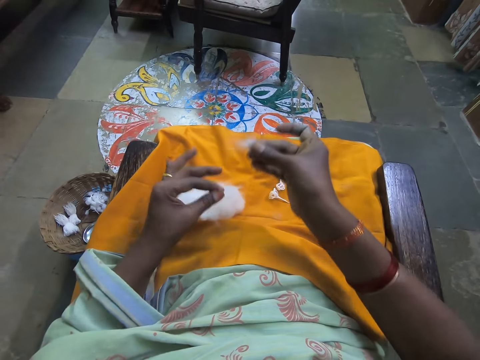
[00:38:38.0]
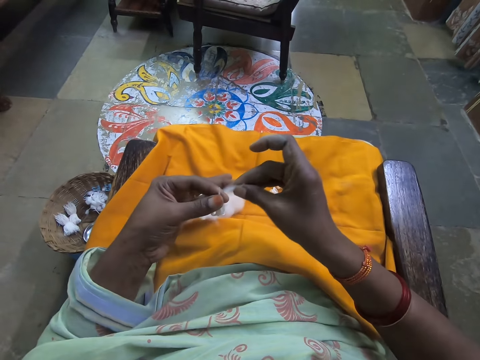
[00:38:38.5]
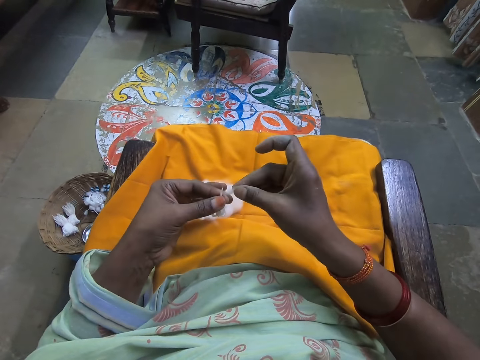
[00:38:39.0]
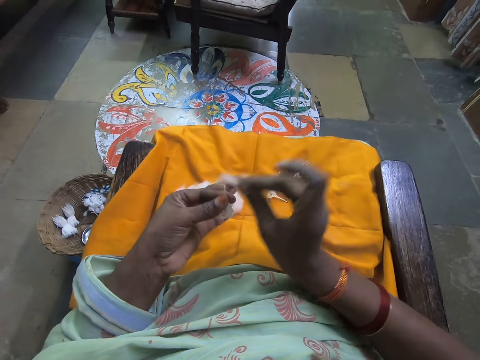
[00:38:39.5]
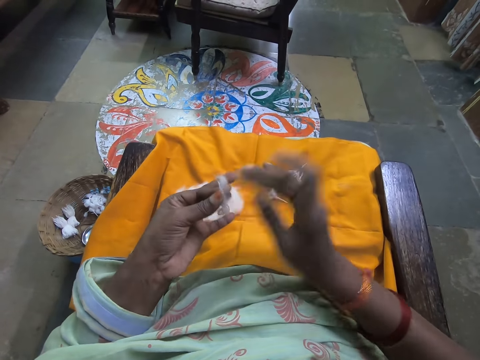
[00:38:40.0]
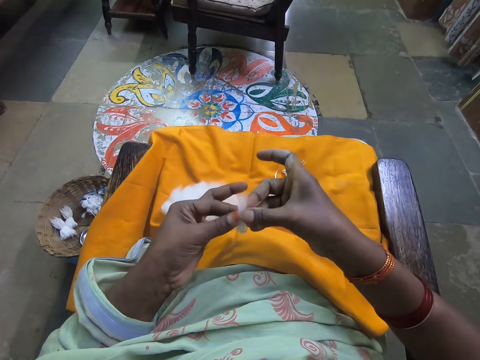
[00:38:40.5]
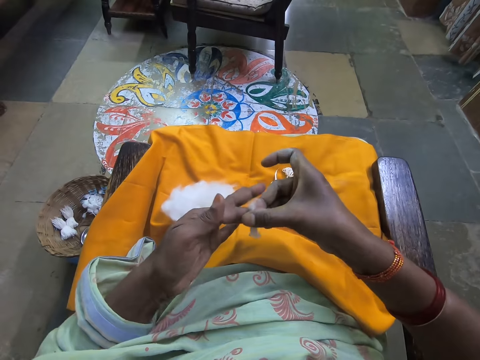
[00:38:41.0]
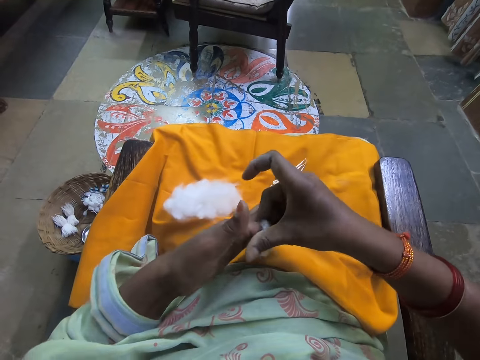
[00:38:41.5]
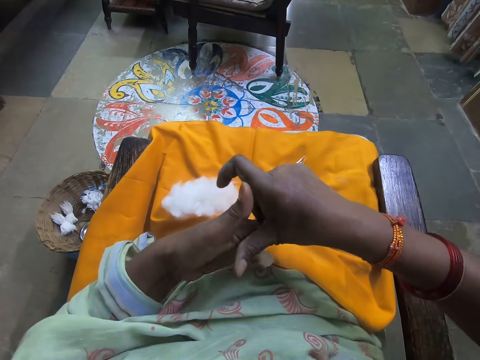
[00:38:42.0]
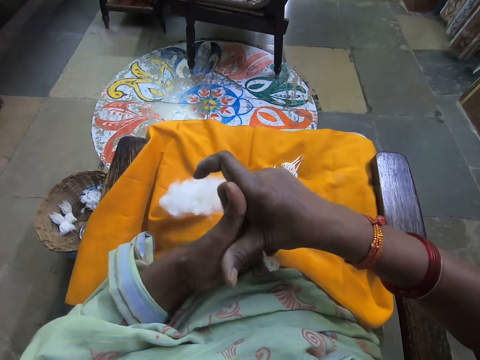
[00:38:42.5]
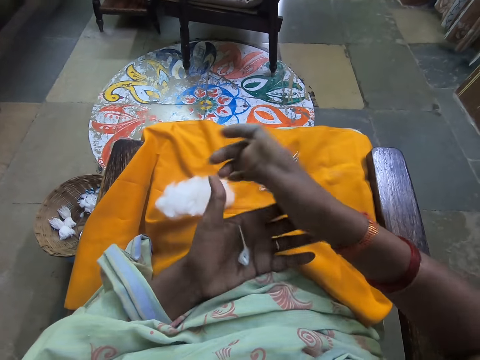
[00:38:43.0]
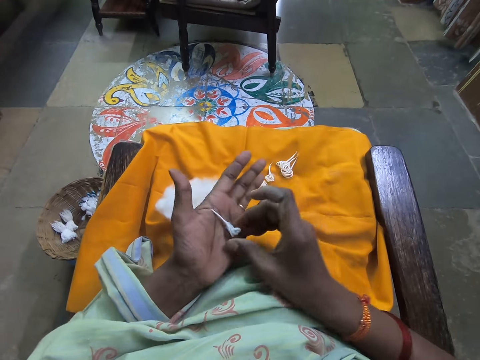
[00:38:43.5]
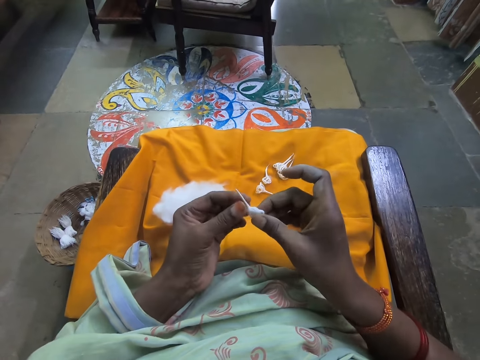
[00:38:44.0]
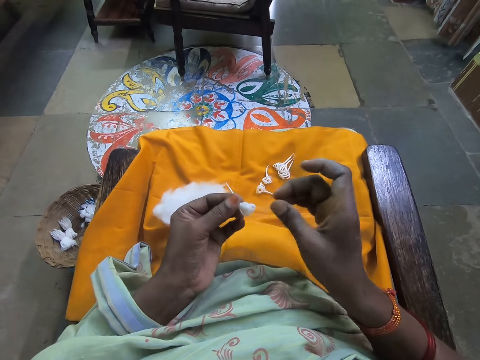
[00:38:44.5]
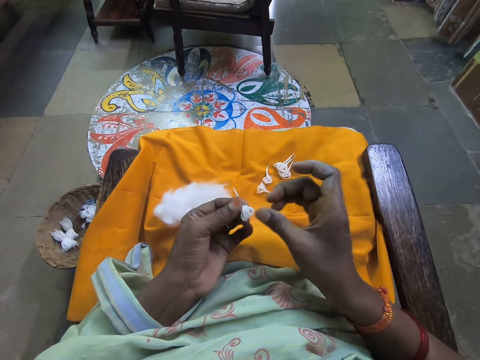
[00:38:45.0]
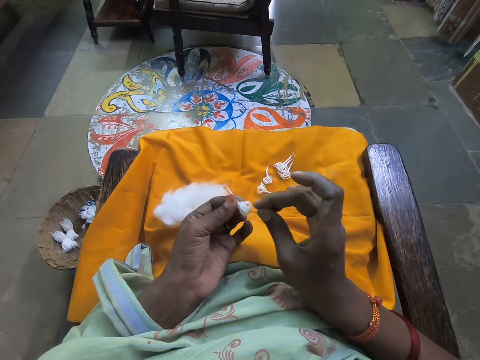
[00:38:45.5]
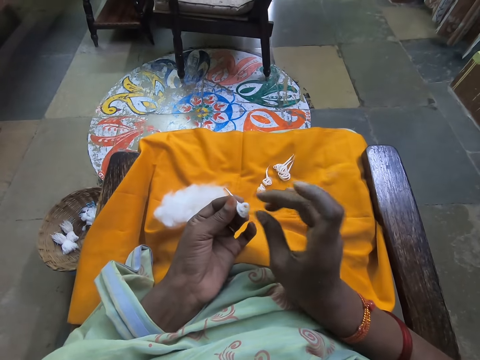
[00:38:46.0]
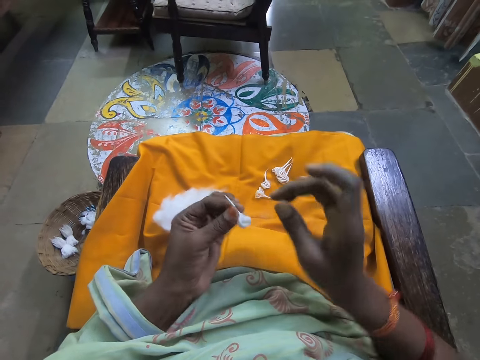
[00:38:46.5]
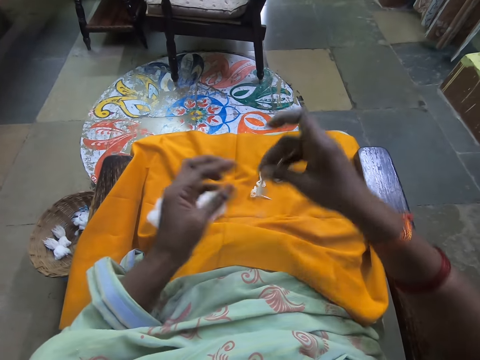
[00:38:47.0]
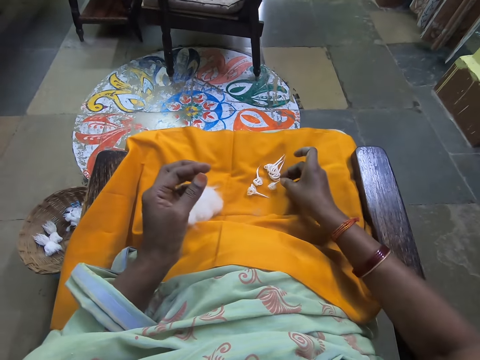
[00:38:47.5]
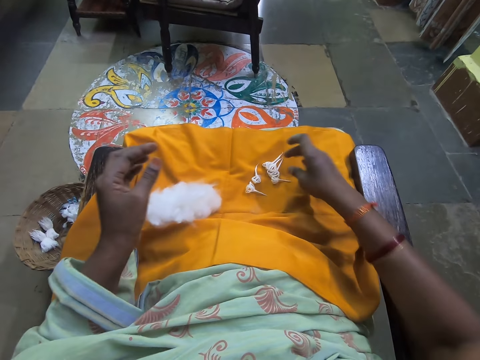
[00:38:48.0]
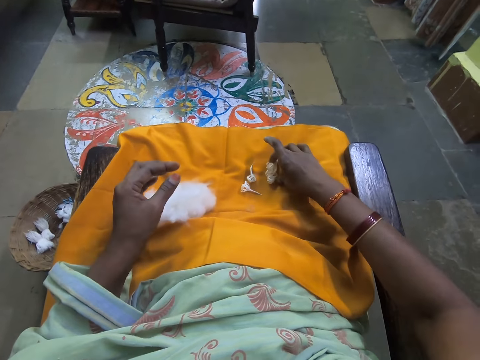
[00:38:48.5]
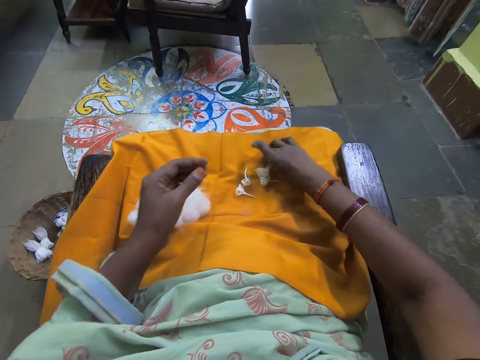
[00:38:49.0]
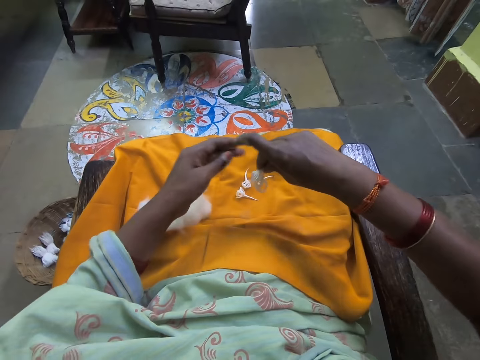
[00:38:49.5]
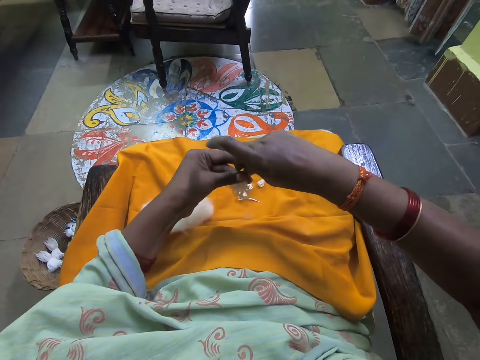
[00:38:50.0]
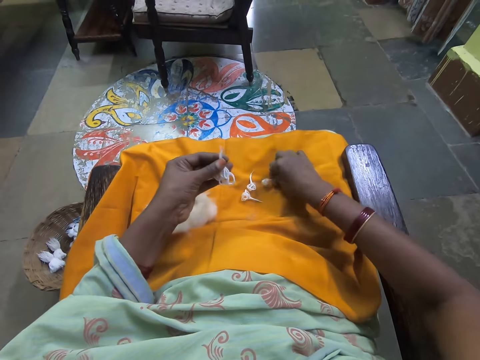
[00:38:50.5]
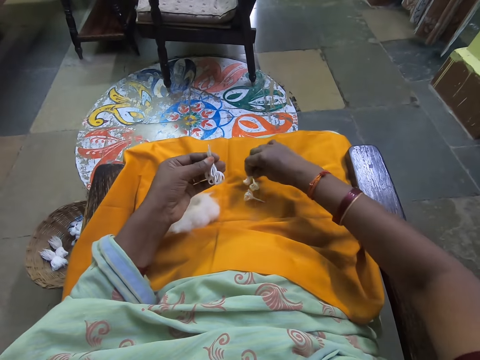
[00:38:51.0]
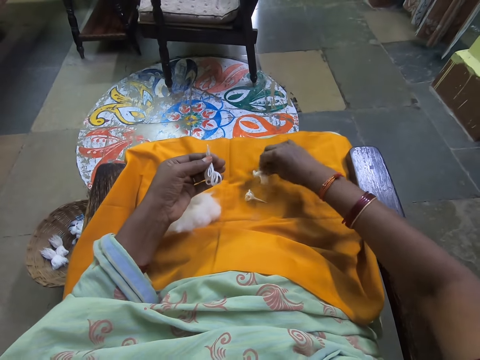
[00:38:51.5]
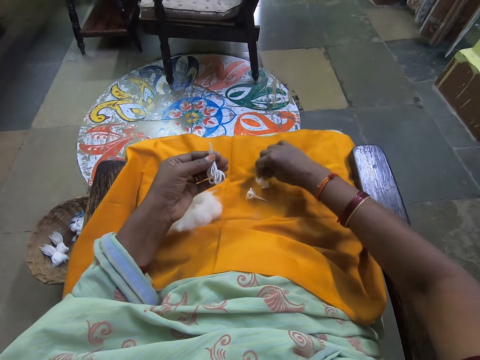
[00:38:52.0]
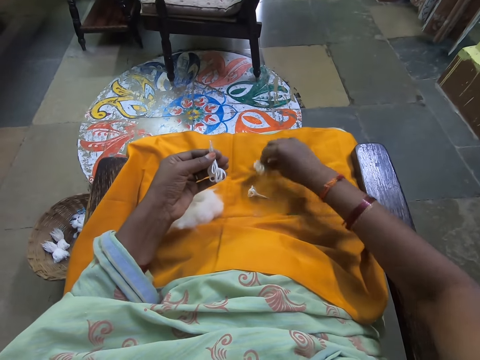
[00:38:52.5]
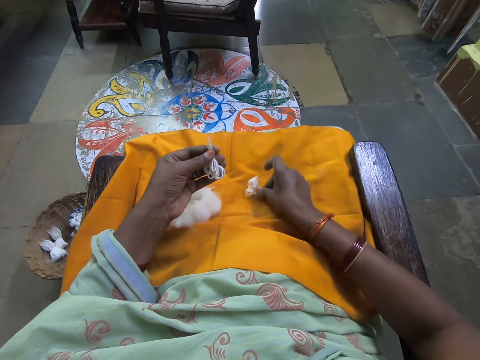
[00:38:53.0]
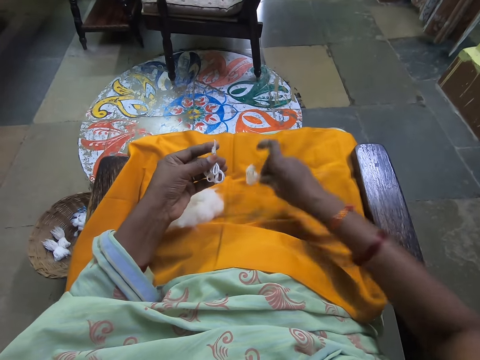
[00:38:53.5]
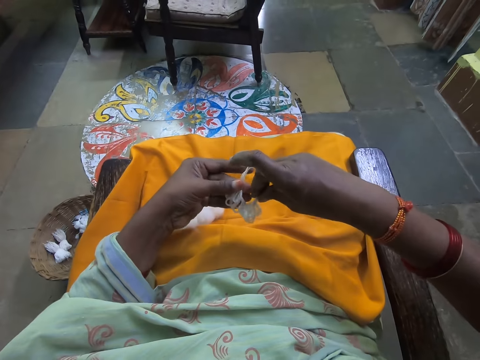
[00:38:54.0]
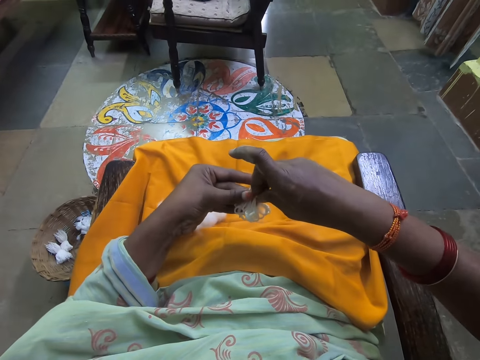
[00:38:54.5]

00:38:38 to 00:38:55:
The camera wearer pulls another cotton wool on the cloth with her right hand. She adds the cotton on the wools. She rolls the cotton wool into shape with both hands, on the hand. She adjusts the cotton wool into shape with her right hand. She holds the wool. She drops the cotton wool on the cloth on the thigh with her right hand. She picks up some wool from the cloth with her right hand. She transfers the wool to her left hand. She picks up some wool from the cloth with her right hand repeatedly.

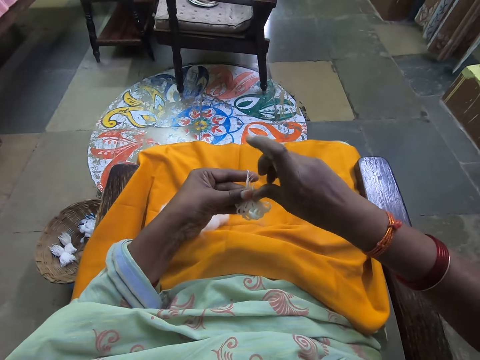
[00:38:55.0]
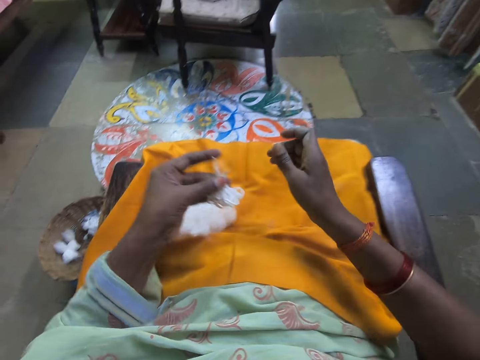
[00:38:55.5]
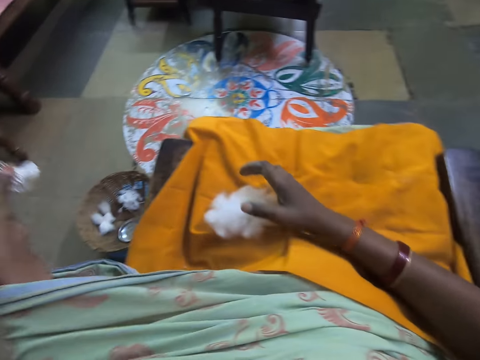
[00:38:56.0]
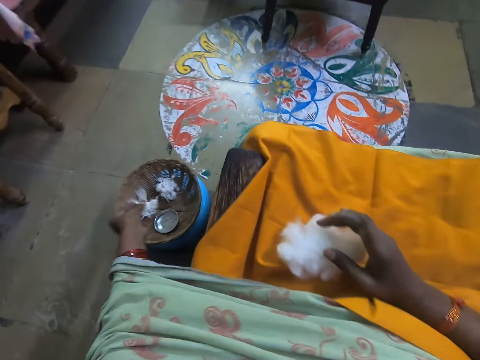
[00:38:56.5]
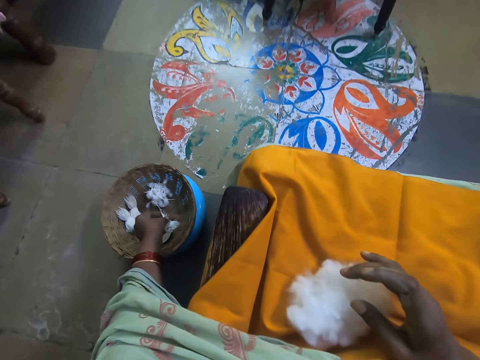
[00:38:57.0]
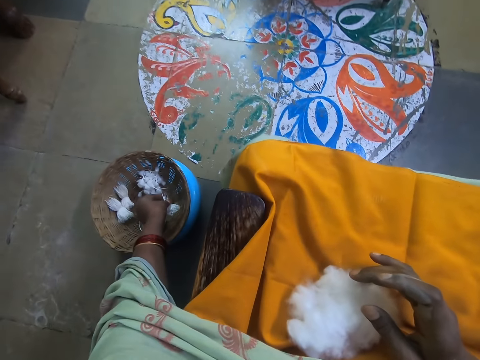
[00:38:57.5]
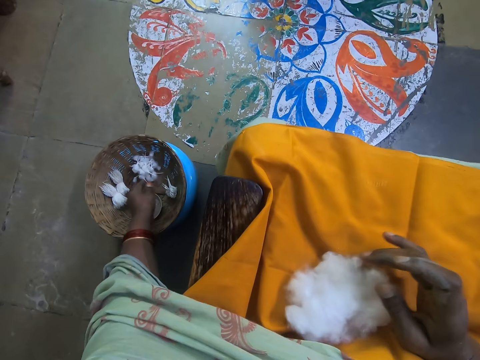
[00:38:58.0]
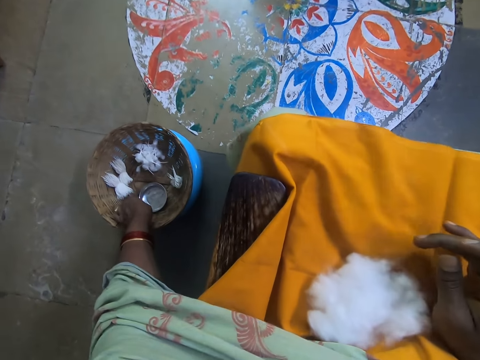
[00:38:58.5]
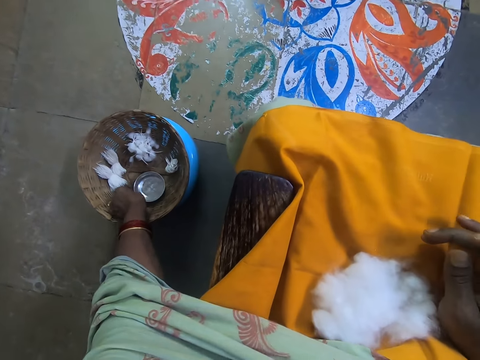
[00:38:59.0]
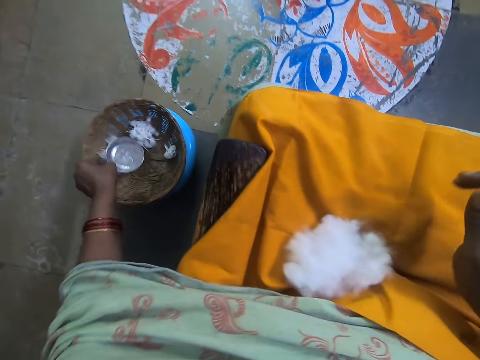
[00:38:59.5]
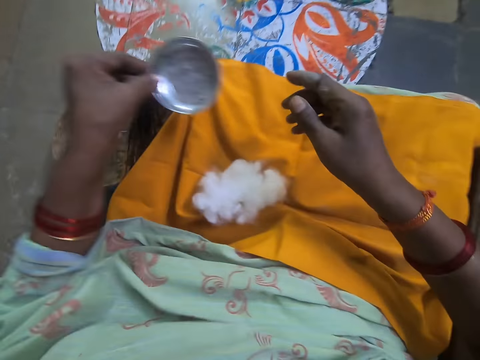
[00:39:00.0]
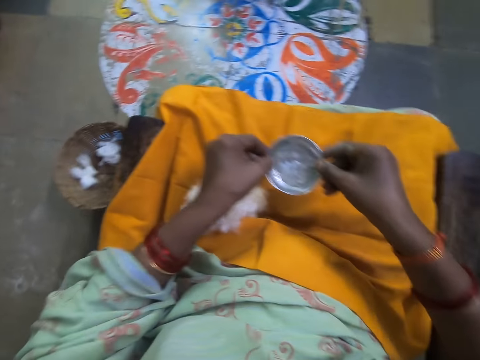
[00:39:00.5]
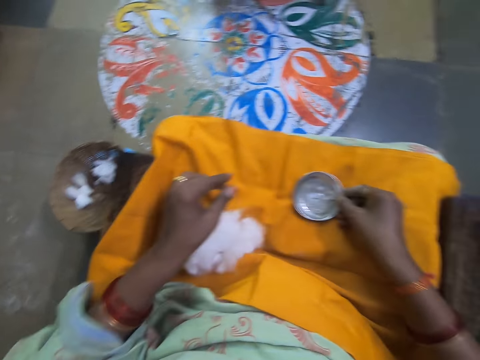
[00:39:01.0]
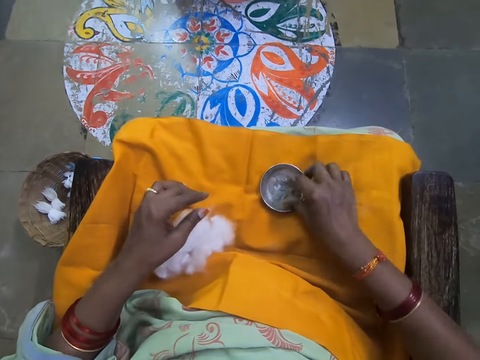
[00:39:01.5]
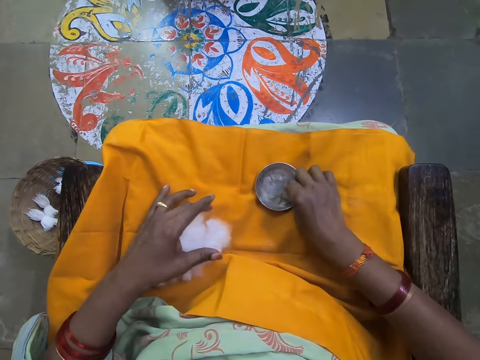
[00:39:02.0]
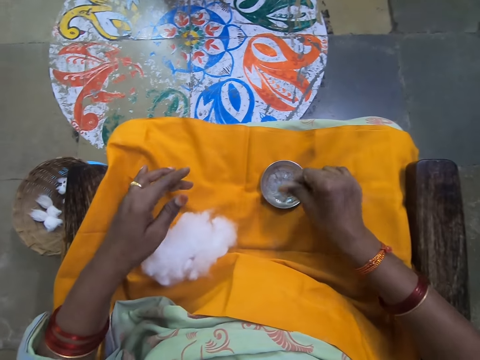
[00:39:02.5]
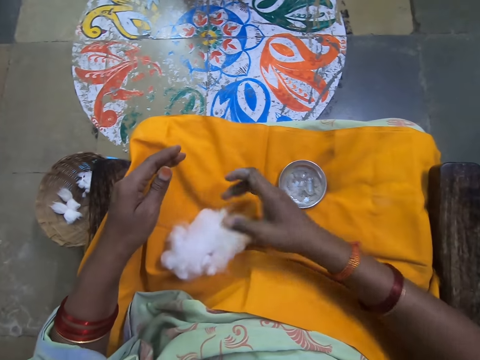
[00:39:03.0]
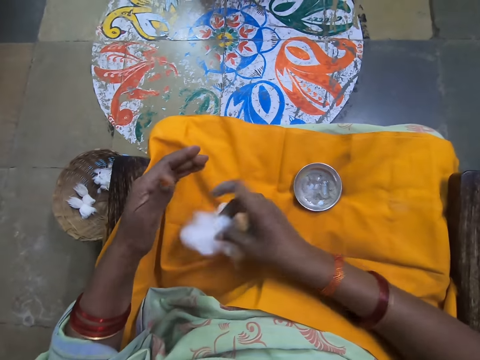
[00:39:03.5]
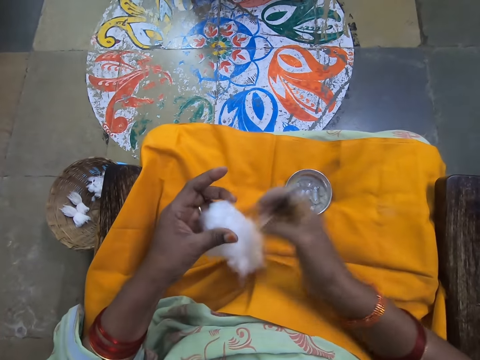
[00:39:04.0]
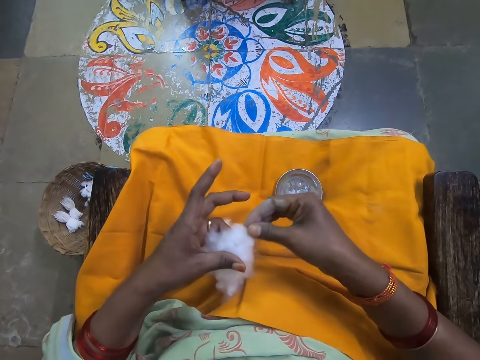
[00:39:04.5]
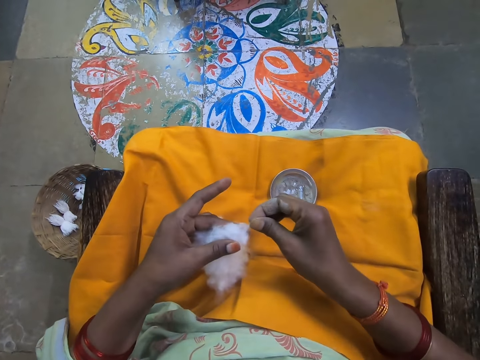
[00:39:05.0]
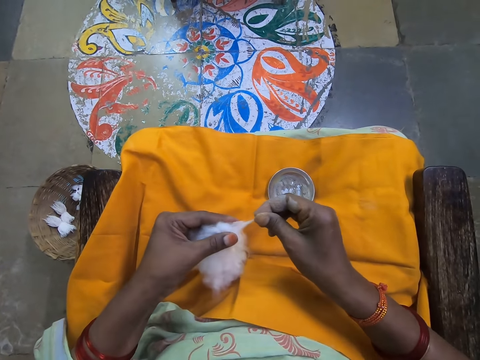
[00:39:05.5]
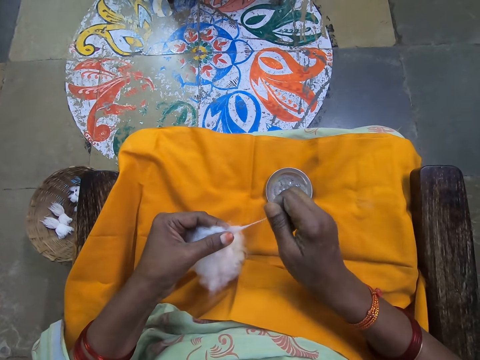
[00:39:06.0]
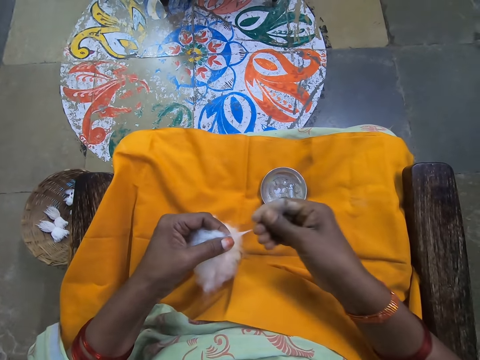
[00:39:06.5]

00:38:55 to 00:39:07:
The camera wearer transfers the wool to her left hand. She drops the wool into a basket on the floor with her left hand. She picks up a cup from the basket with her left hand. She transfers the cup to her right hand and drops the cup on the cloth on the thigh. She dips her right hand into the cup. She picks up the cotton wool from the cloth with her right hand. She transfers the cotton wool to her left hand. She pulls the cotton.
